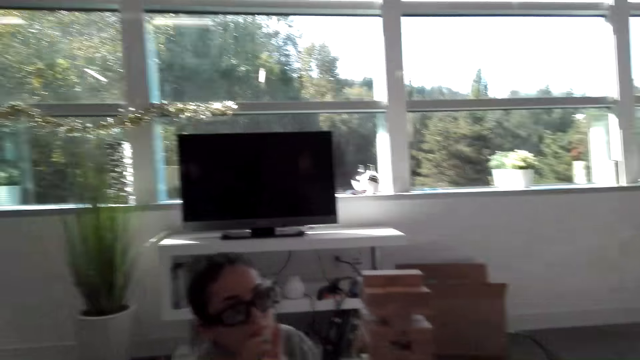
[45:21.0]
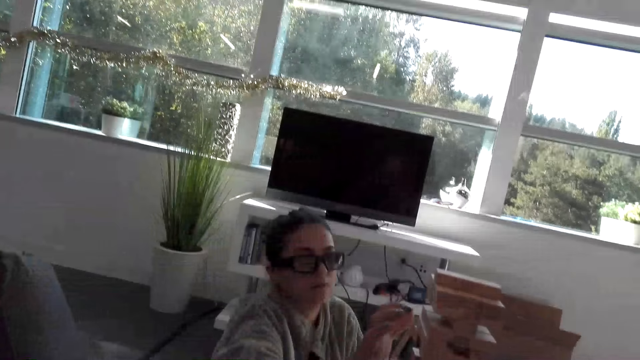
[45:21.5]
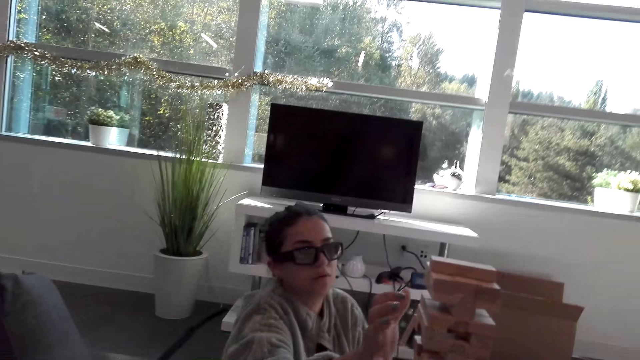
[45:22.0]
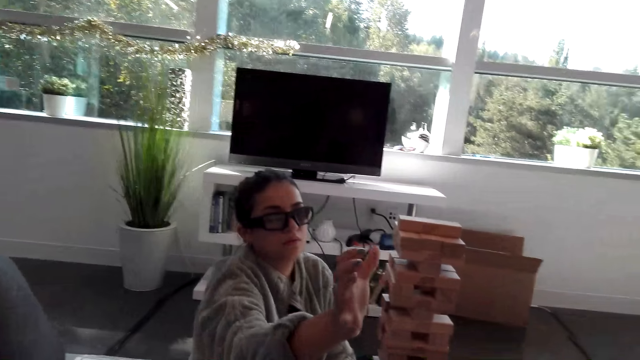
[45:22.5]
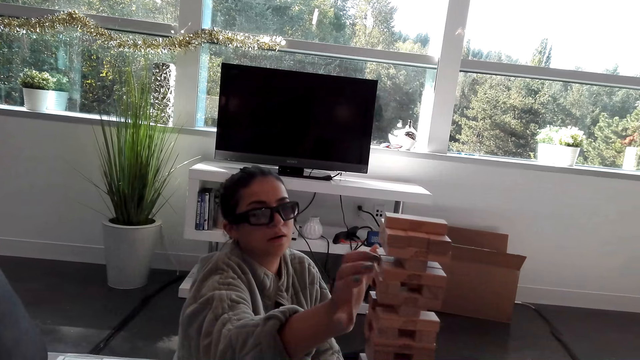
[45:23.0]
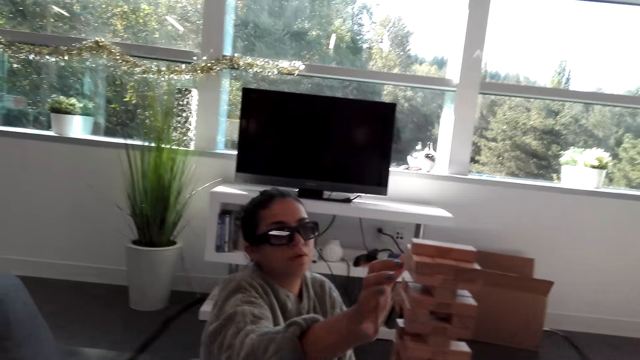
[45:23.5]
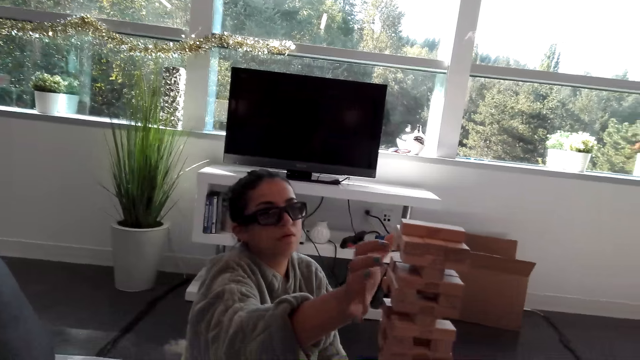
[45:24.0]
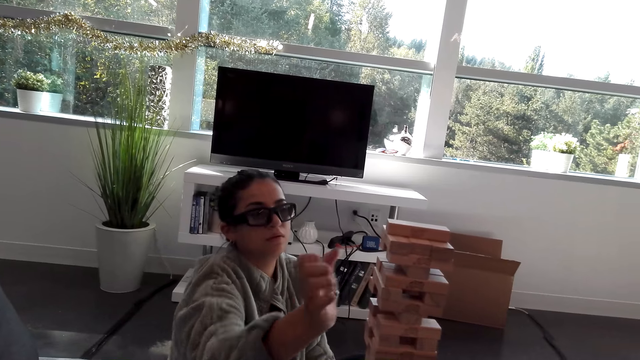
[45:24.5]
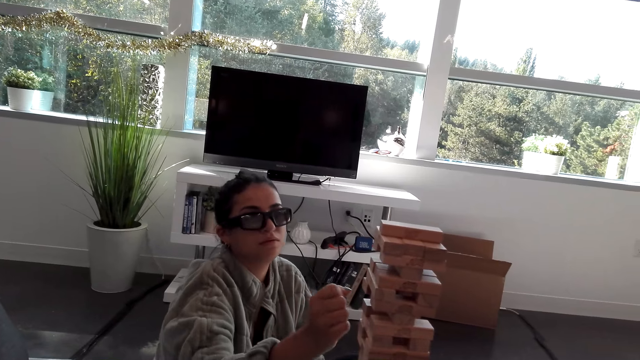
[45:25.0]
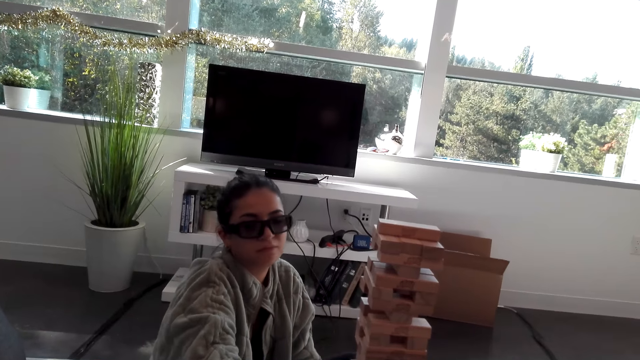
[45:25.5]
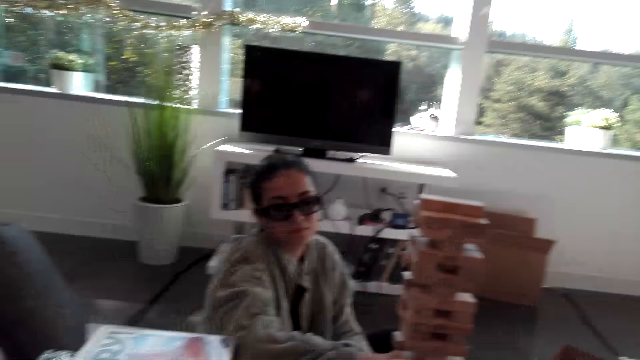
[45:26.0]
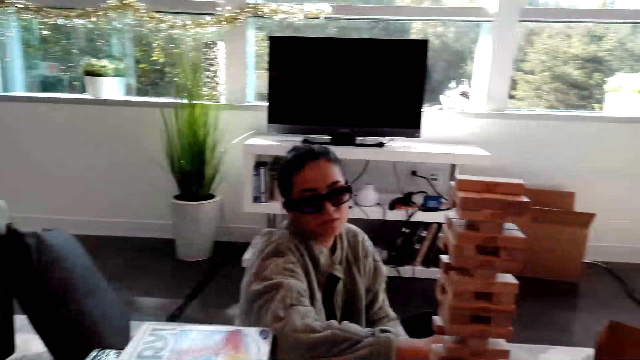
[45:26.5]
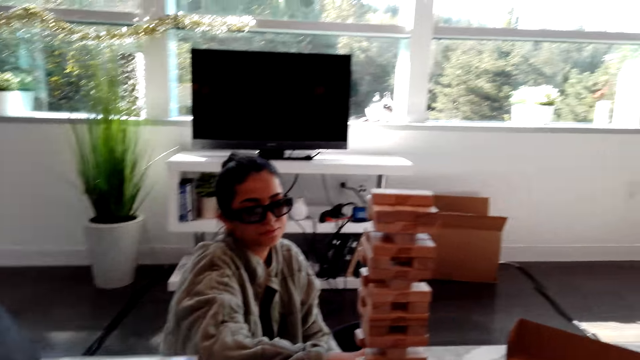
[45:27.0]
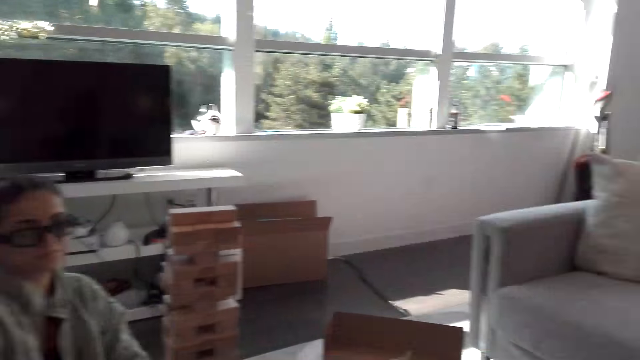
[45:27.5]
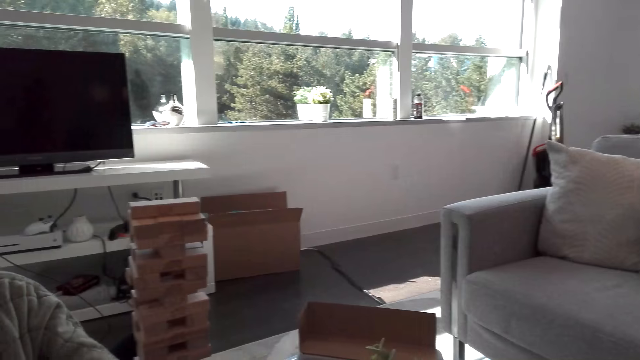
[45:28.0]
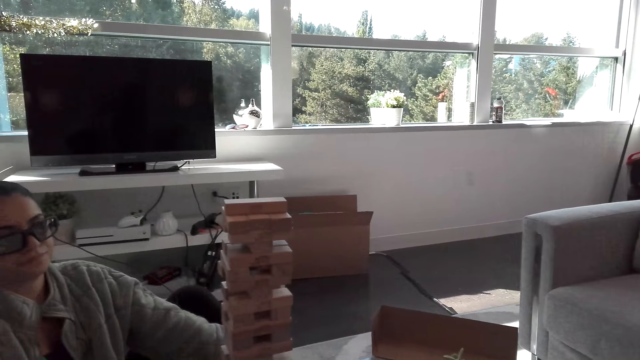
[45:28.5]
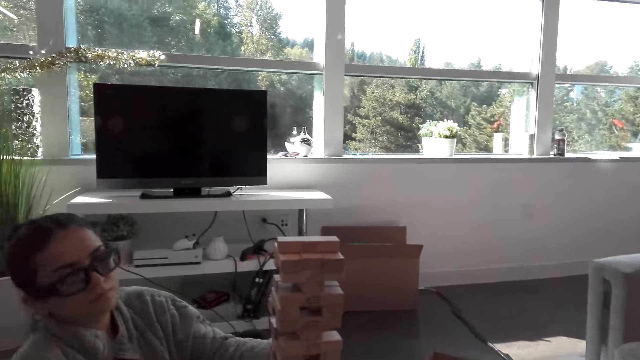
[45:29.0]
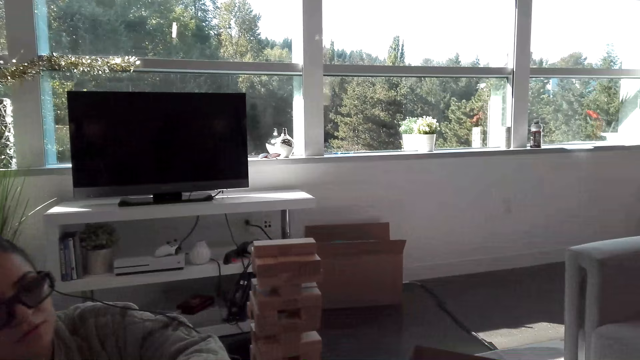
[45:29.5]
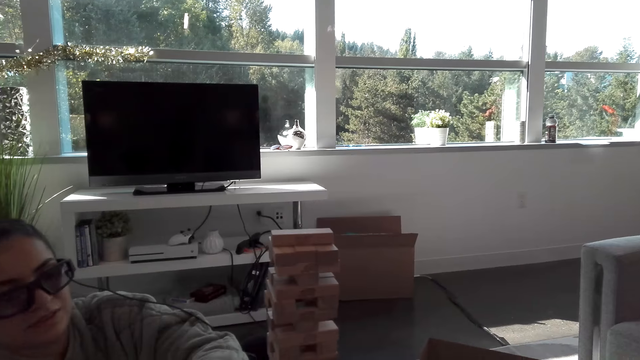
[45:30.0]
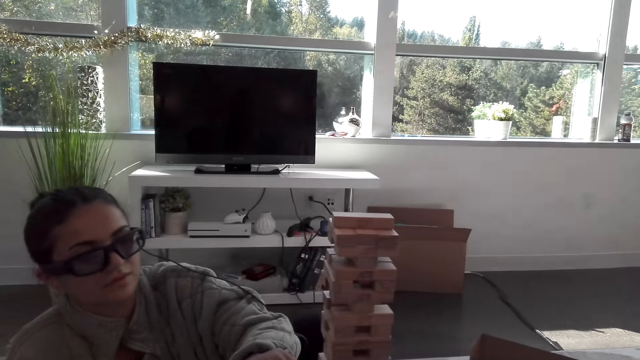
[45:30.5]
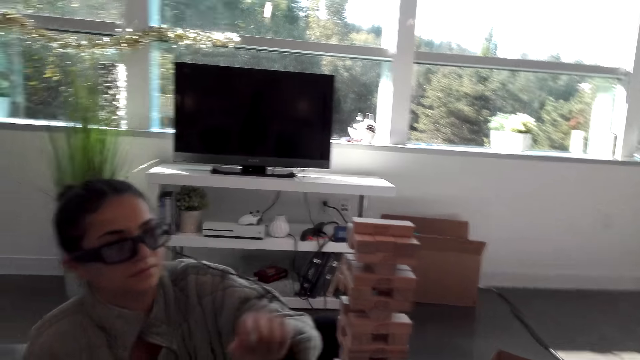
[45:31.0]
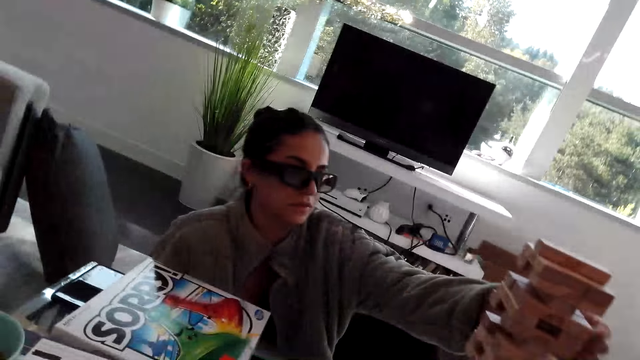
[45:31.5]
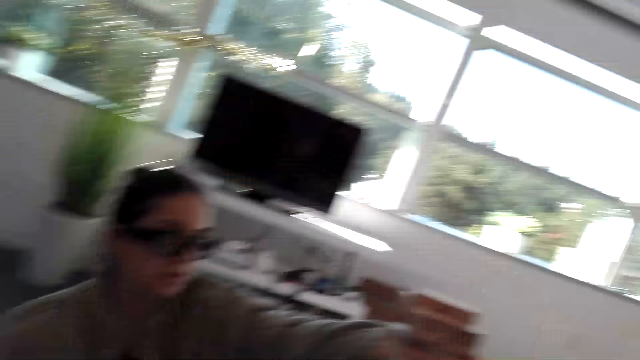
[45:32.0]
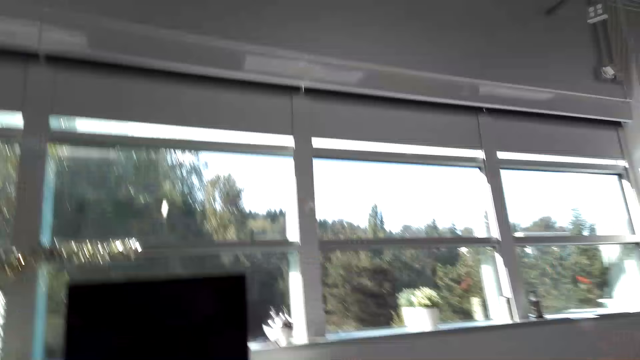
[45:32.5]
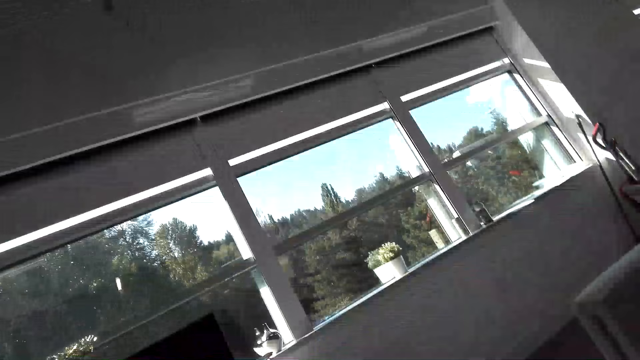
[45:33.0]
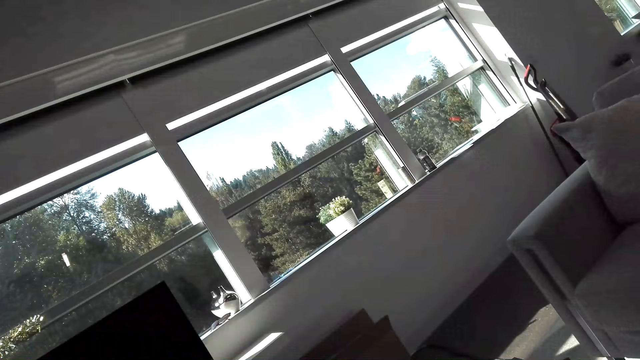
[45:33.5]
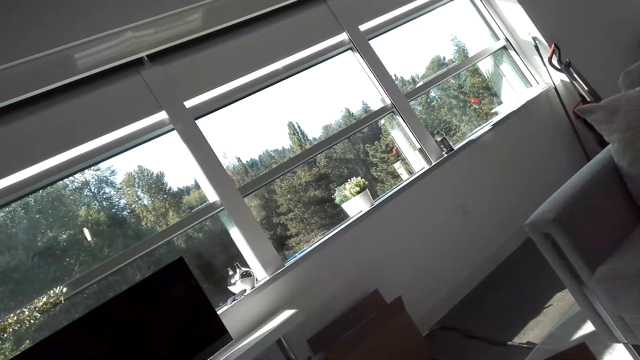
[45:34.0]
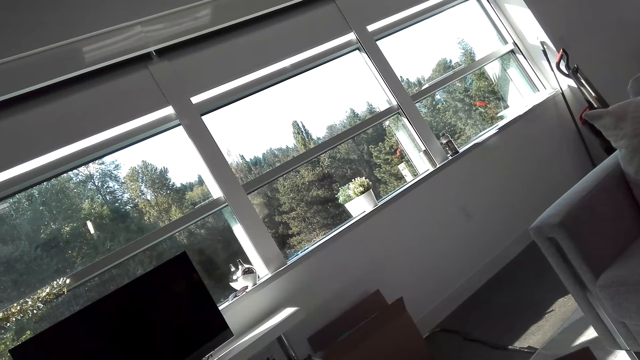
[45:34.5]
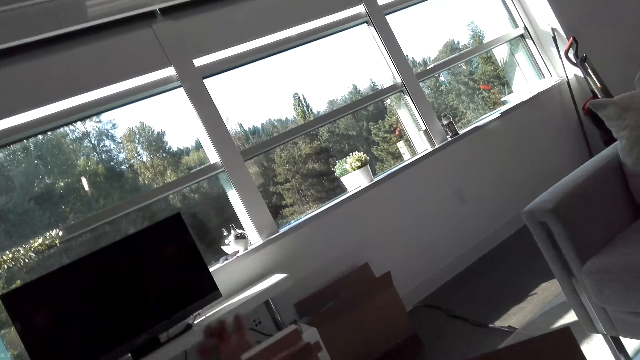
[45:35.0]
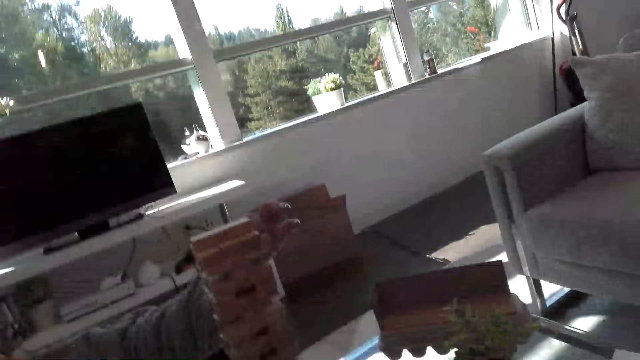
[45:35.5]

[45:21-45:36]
A woman moves a hand. She taps the wooden blocks with fingers. She picks up a wooden block on a table. She puts the wooden block on other wooden blocks.

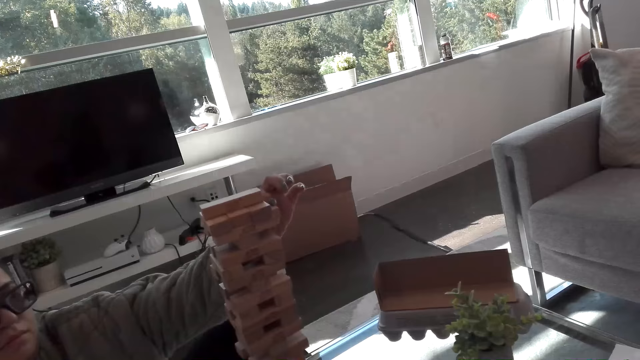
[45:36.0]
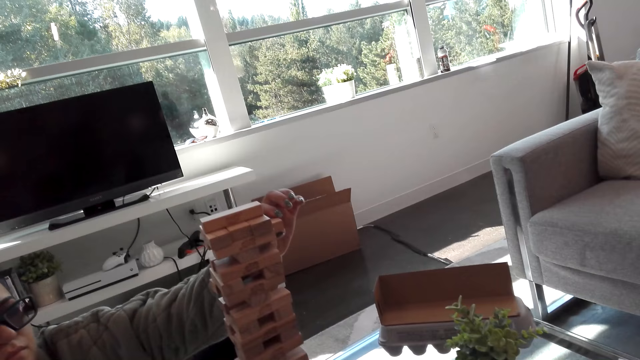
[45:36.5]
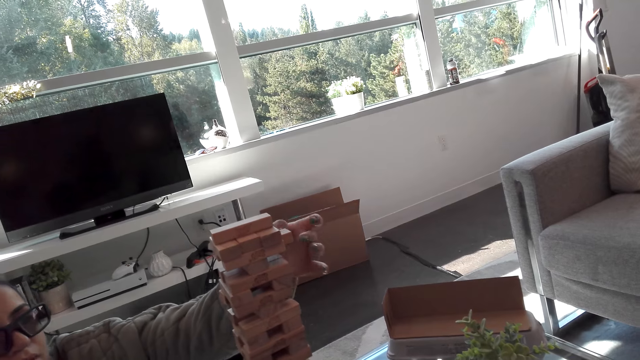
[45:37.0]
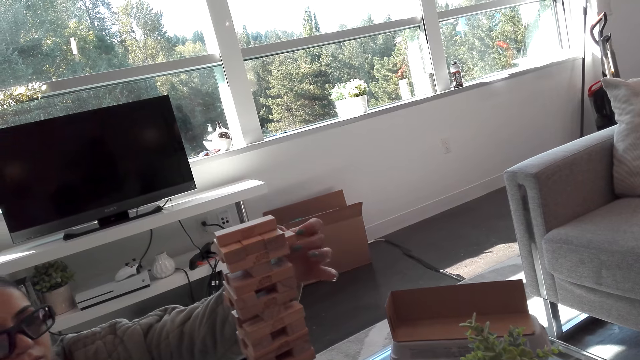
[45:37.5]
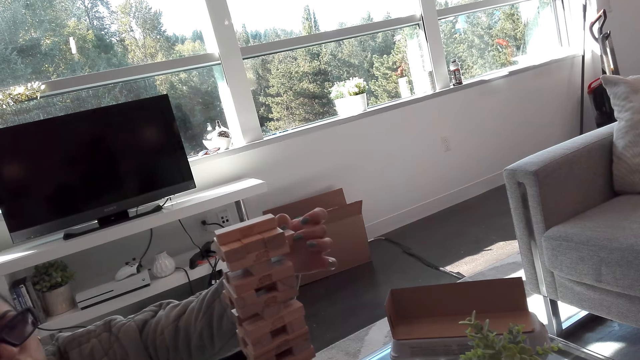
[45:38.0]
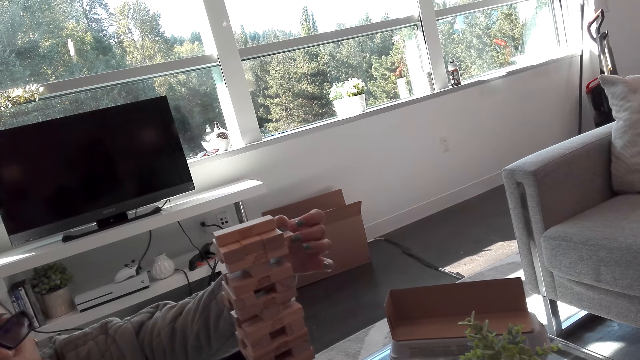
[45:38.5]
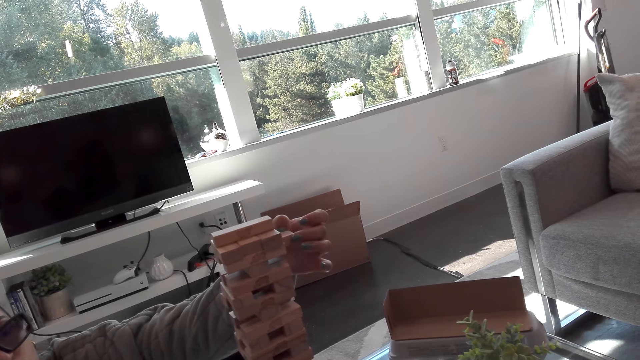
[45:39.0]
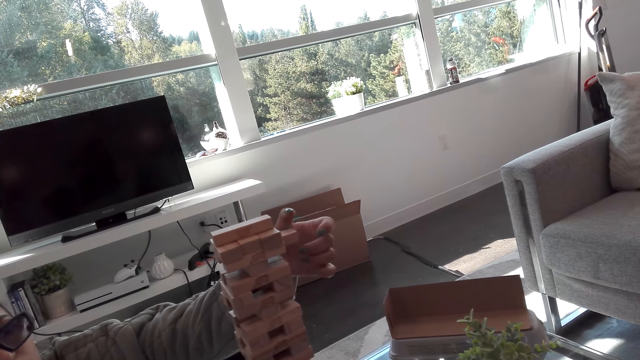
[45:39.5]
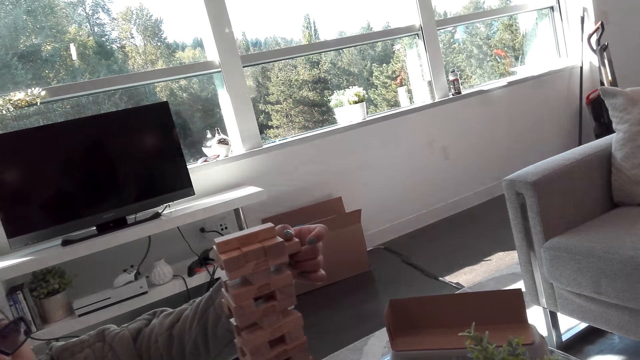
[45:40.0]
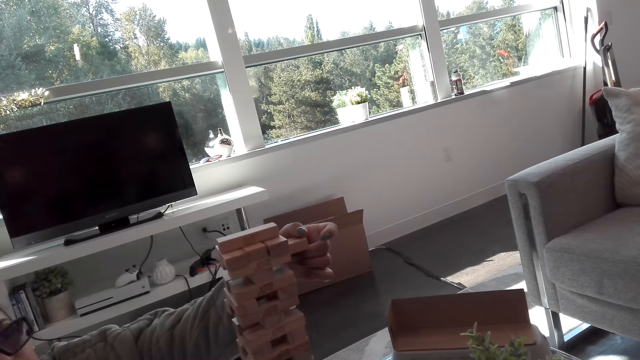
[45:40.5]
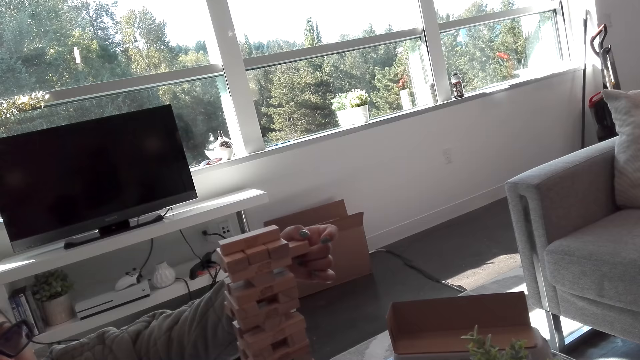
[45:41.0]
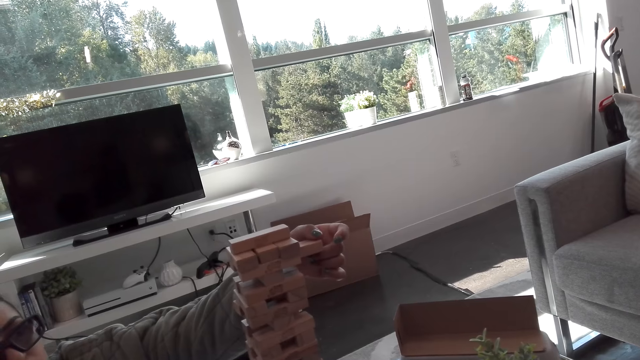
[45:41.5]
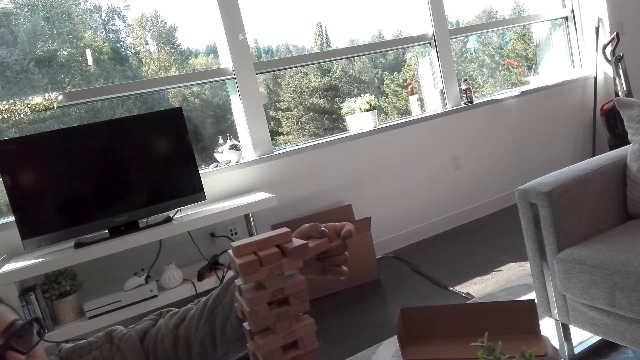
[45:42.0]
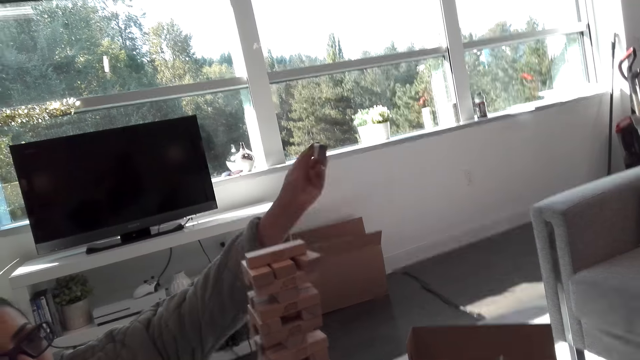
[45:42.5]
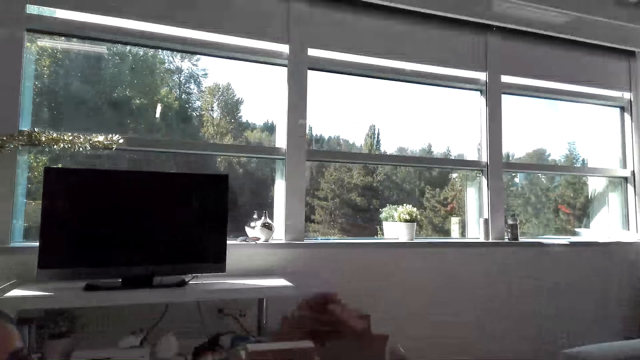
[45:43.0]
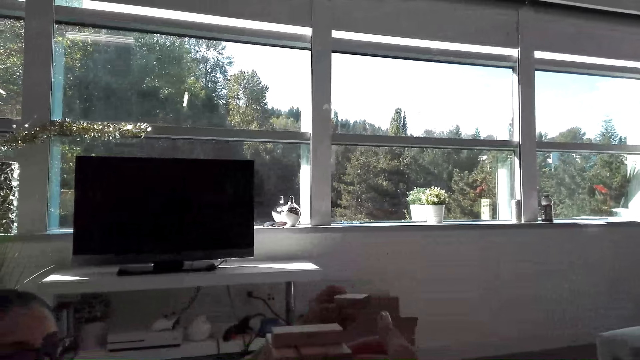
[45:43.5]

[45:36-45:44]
A woman plays the block tower game. She pulls a wooden block.
